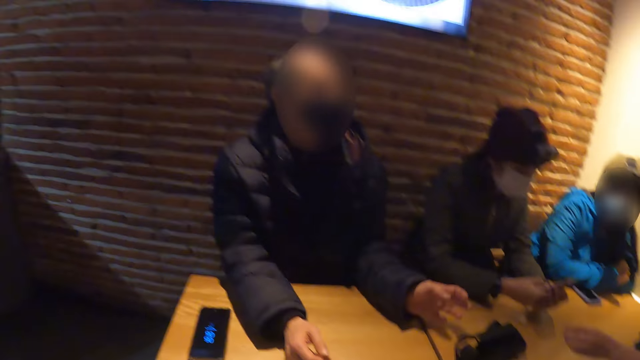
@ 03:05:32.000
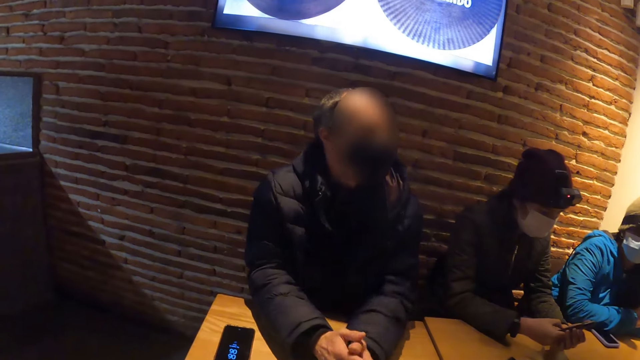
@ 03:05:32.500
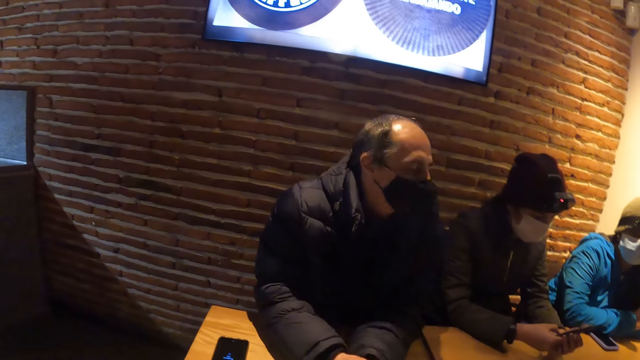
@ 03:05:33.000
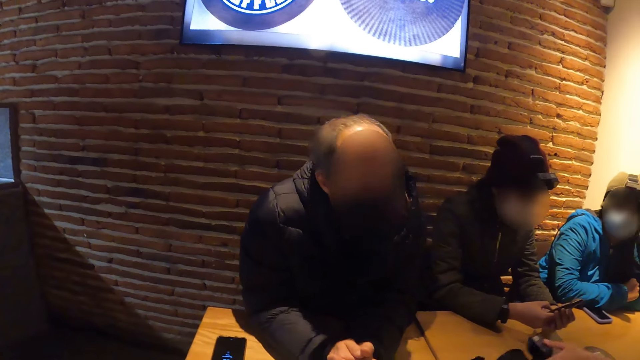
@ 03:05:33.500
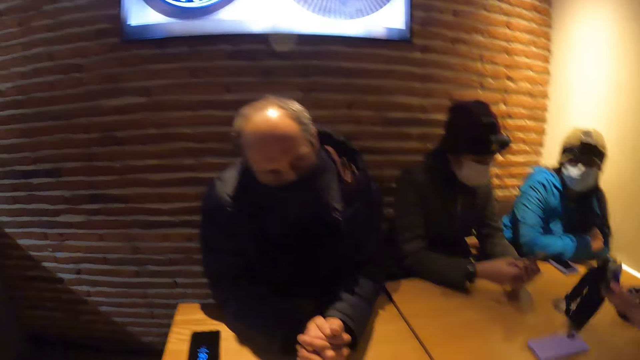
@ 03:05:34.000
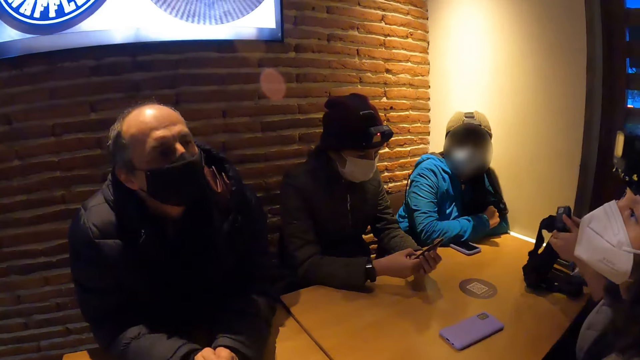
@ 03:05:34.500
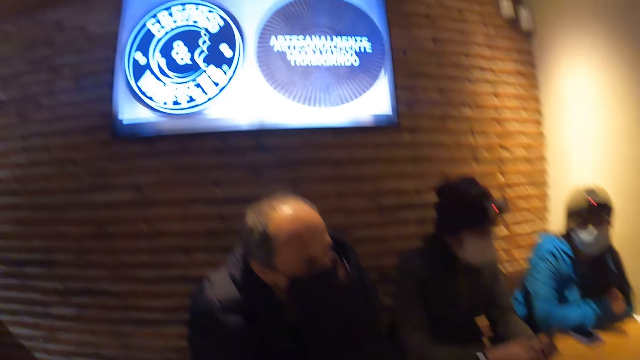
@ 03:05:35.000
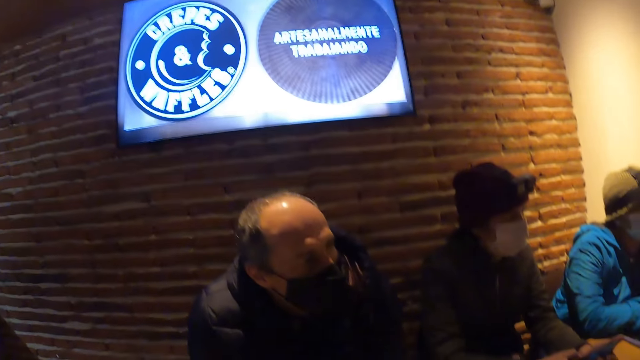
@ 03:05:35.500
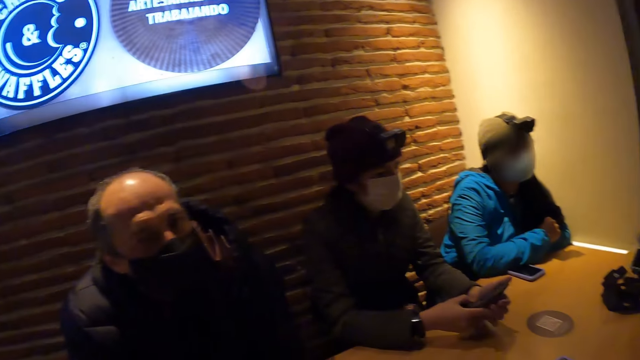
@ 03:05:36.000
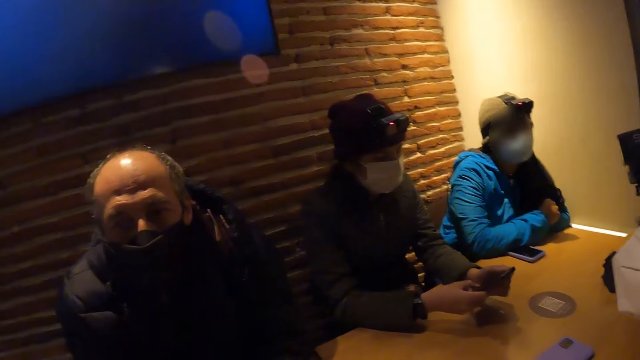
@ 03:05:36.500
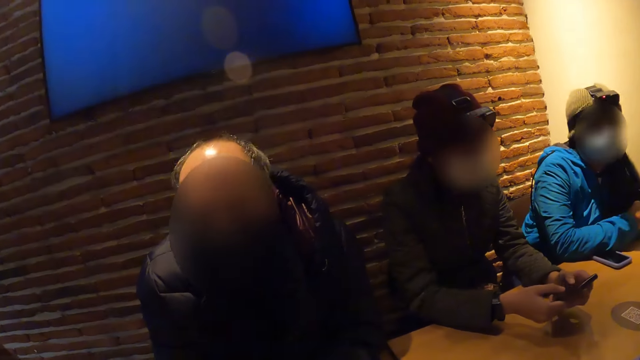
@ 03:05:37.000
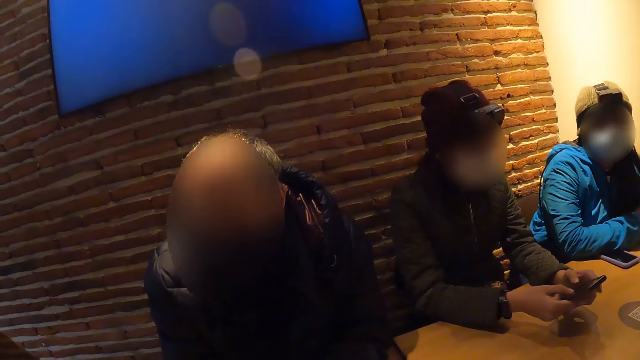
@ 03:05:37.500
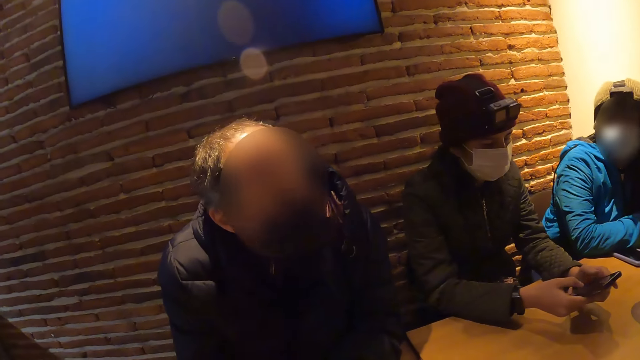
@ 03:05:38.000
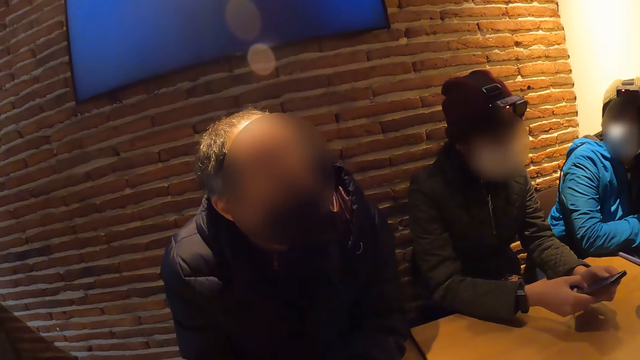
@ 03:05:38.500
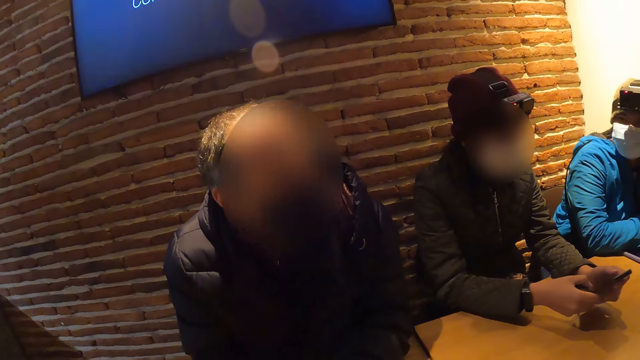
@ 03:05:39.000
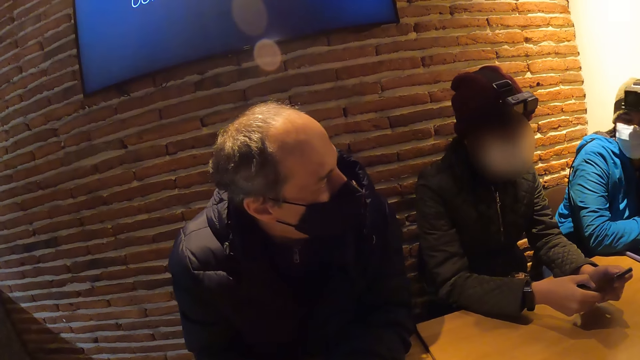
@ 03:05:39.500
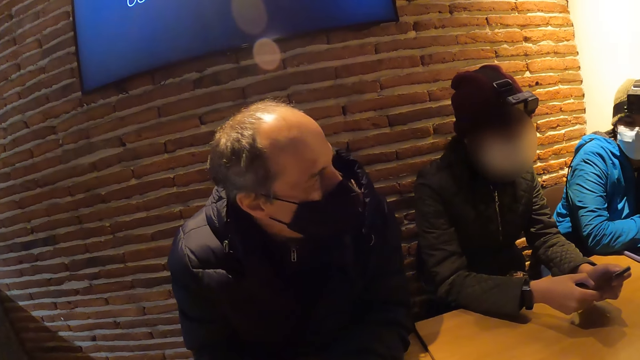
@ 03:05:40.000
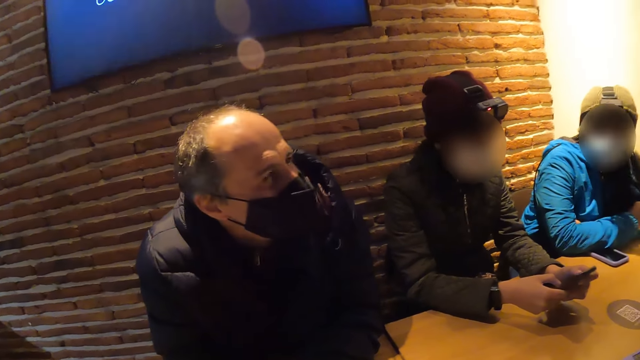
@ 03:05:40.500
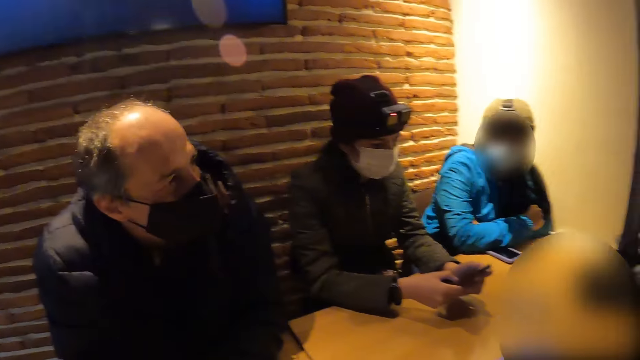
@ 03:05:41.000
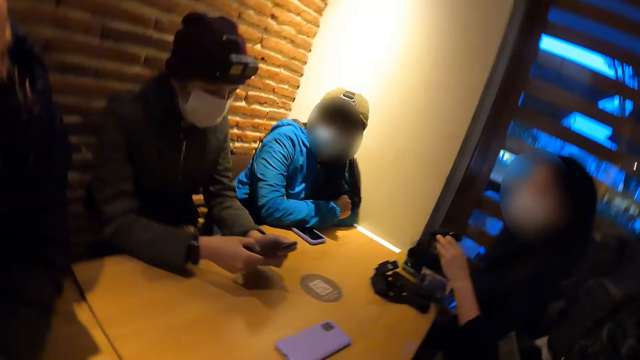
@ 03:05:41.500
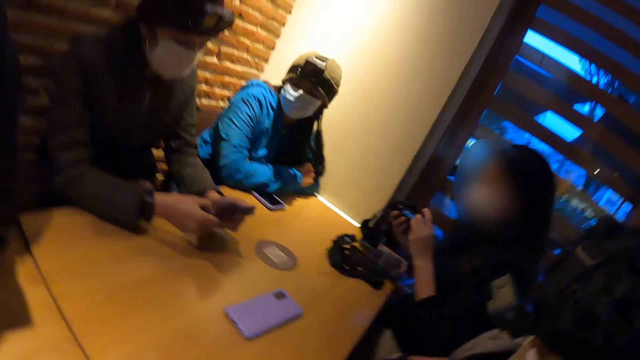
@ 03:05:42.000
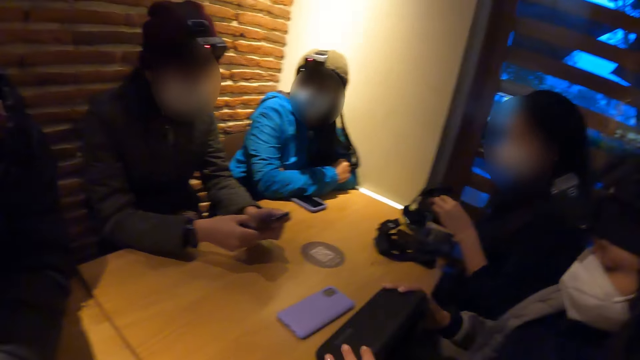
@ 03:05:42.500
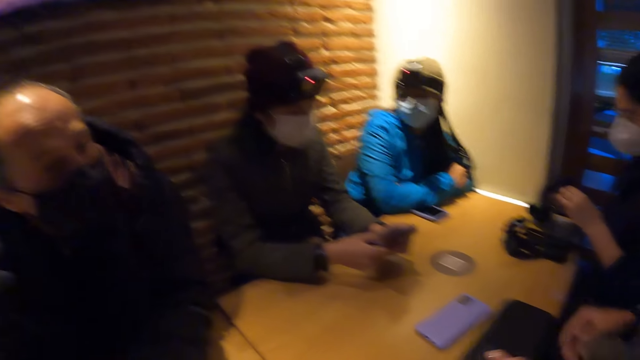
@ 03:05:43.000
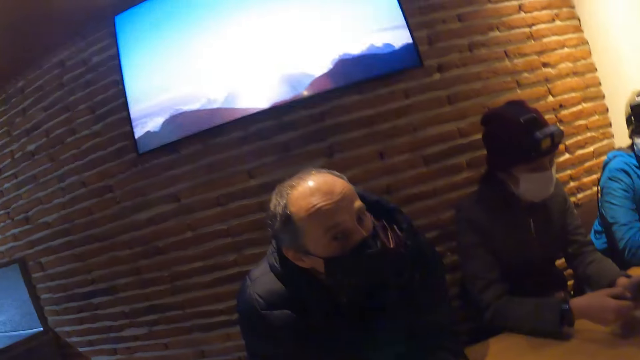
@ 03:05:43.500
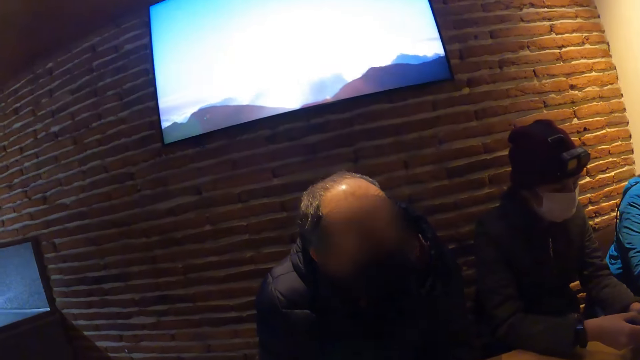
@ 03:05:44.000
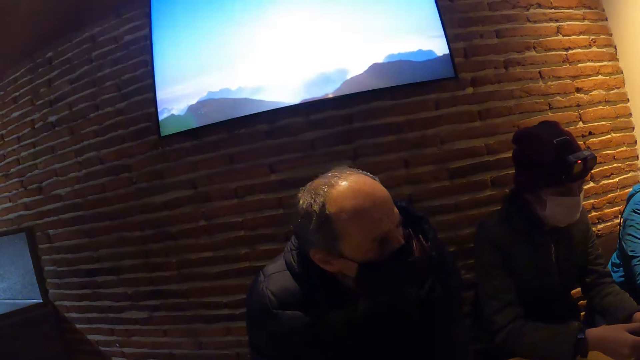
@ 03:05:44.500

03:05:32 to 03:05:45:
A woman picks up the camera on the table with her right hand and holds the camera in both hands. The camera wearer looks around the room. A man looks around the room. The camera wearer looks around the room. Another woman holds a purse in both hands.

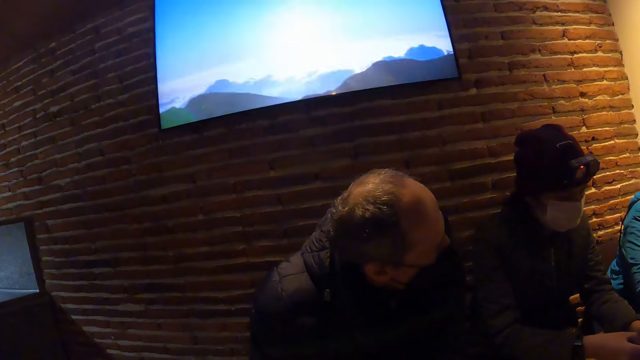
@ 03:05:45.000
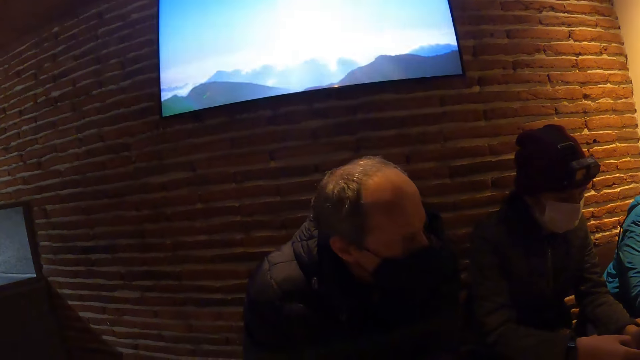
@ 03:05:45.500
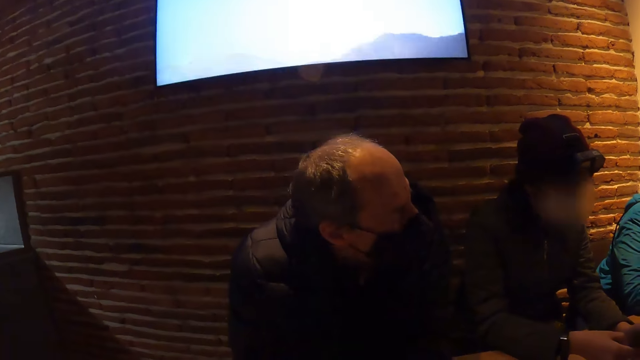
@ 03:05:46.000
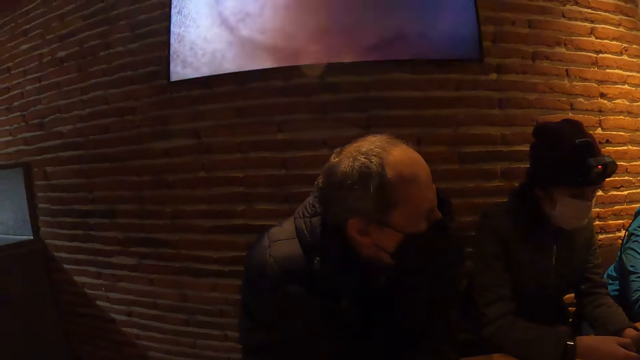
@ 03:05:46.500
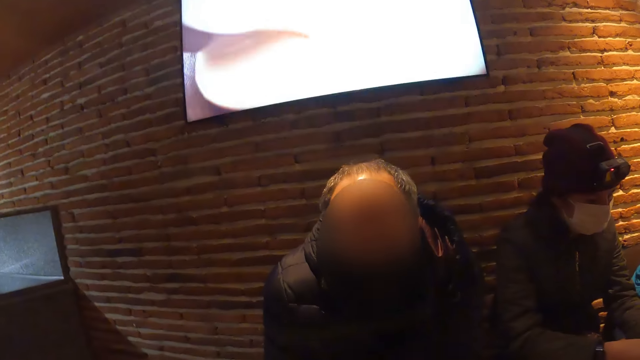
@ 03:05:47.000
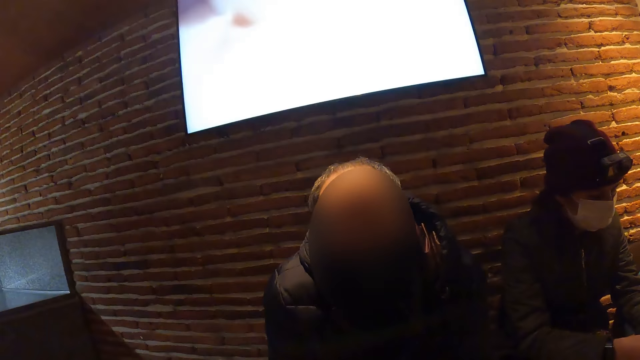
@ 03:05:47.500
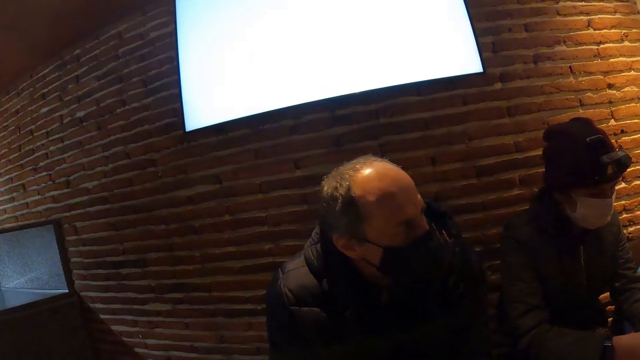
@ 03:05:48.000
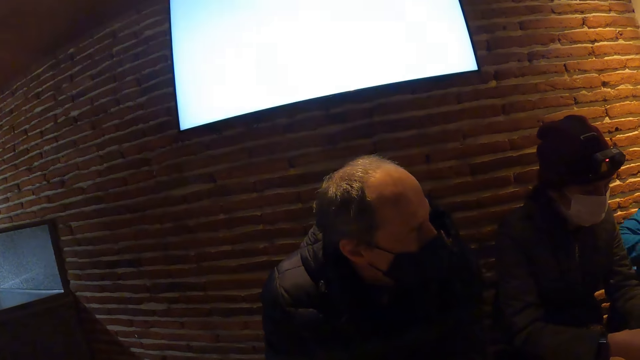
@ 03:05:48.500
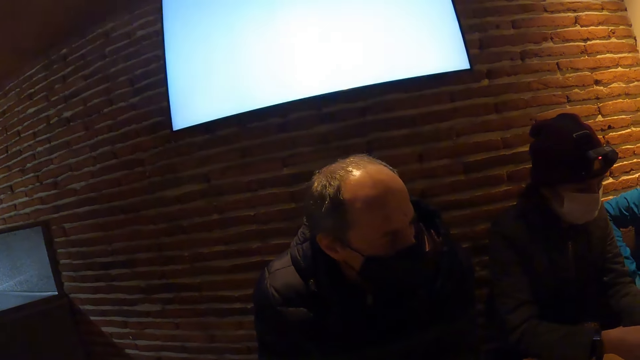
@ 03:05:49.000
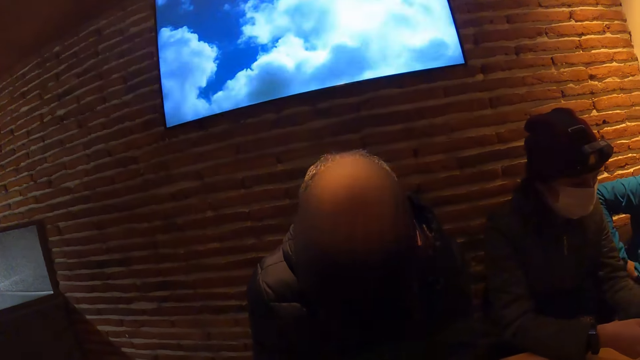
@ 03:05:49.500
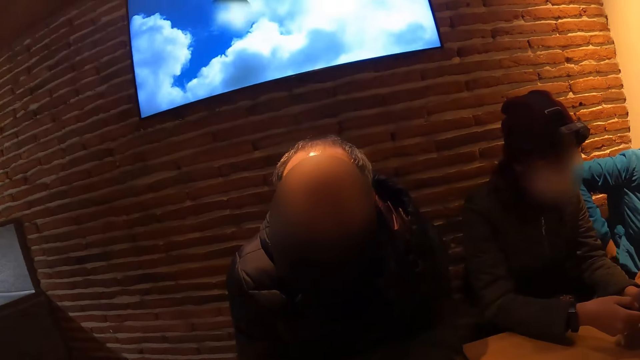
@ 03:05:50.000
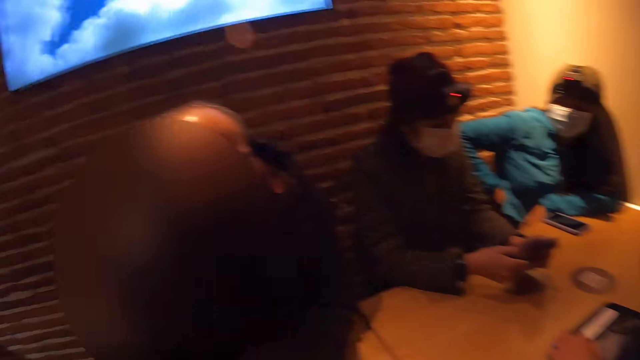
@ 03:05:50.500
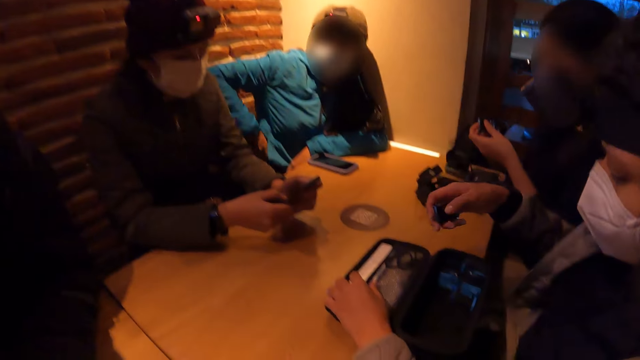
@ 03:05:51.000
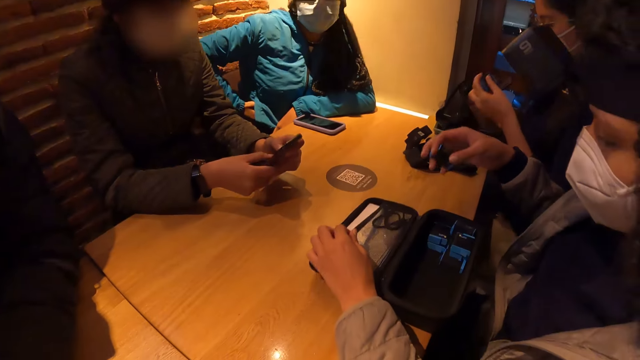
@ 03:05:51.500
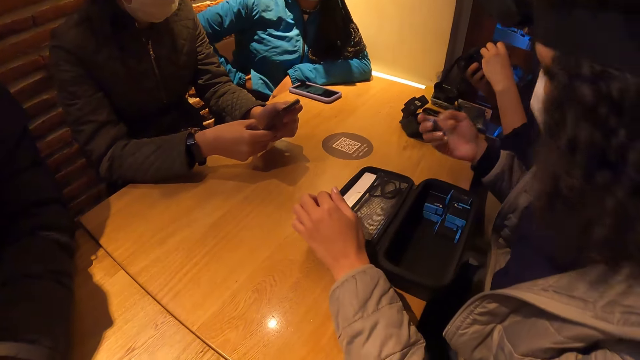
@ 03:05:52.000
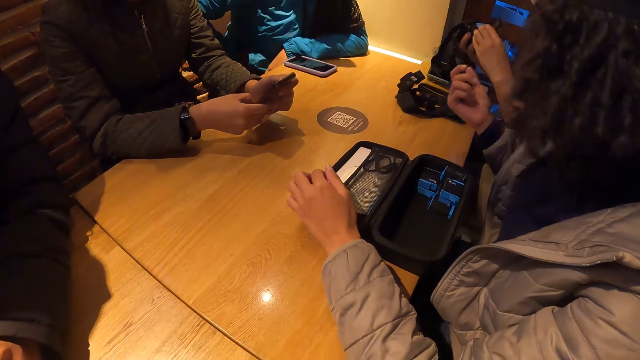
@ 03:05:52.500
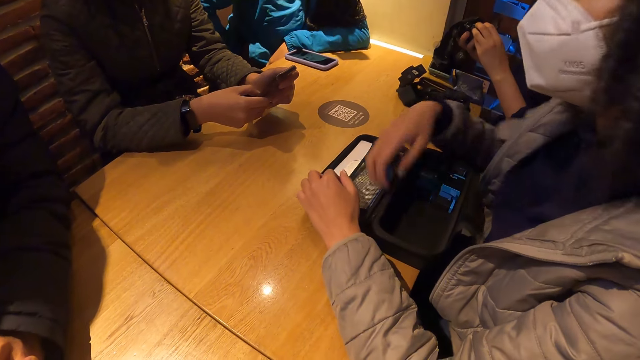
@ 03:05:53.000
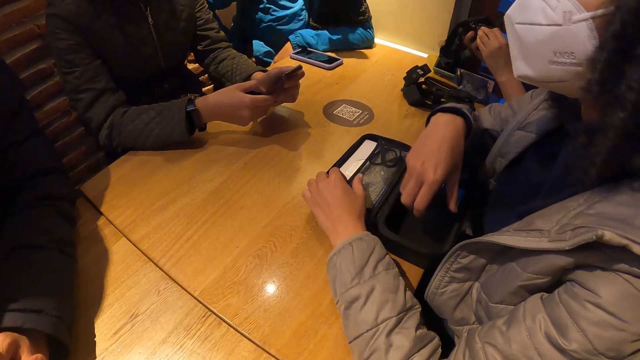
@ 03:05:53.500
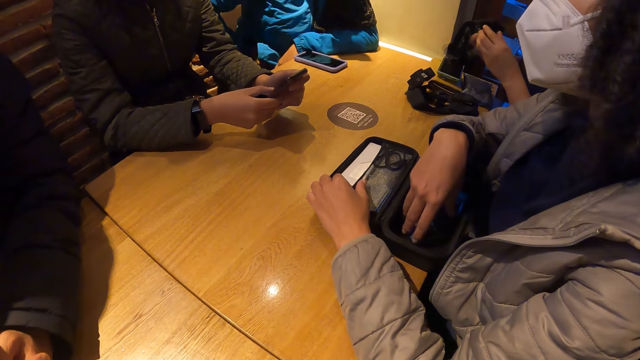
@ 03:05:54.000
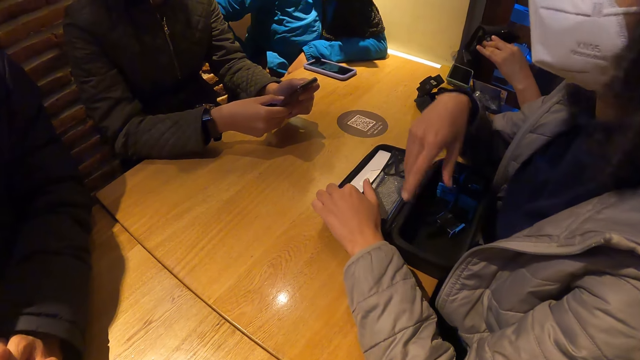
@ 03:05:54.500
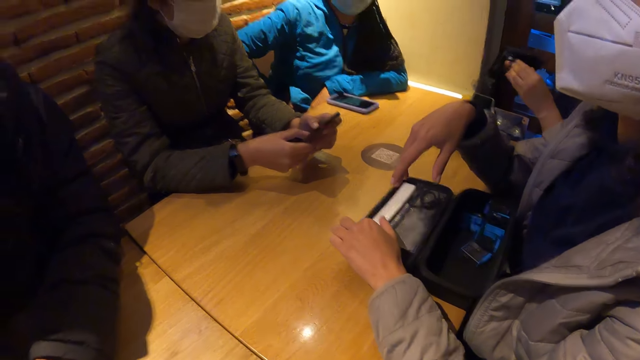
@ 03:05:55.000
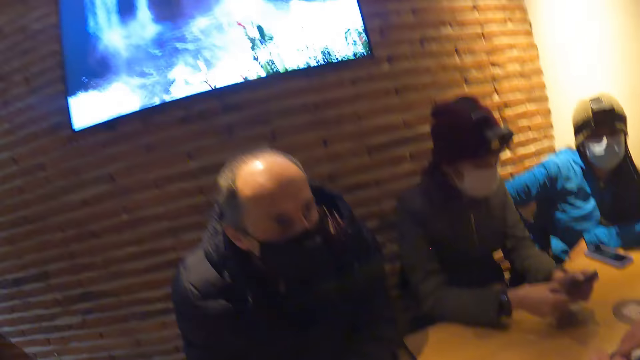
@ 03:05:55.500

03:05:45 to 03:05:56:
A man looks around the room. The man nods his head. A woman puts her right hand in the right pocket of her jacket. The camera wearer looks around the room. Another woman puts a battery in the purse on the table with her right hand. Another man raises his hand.
